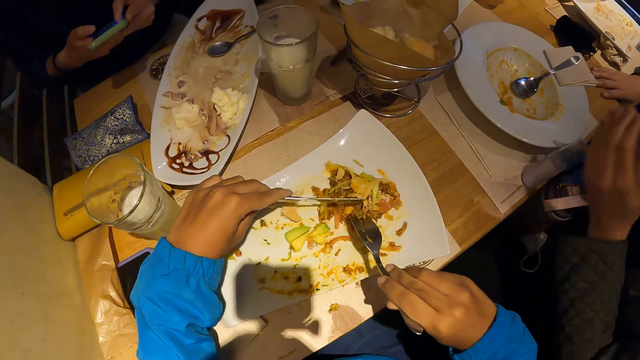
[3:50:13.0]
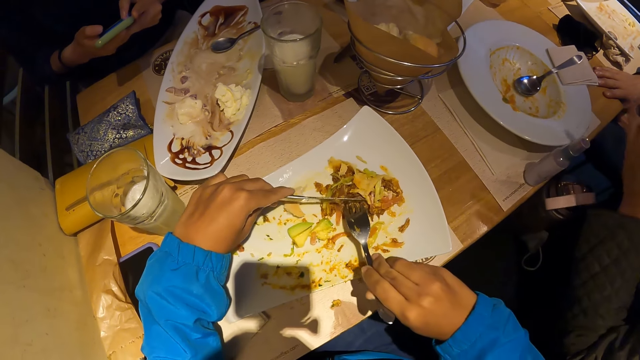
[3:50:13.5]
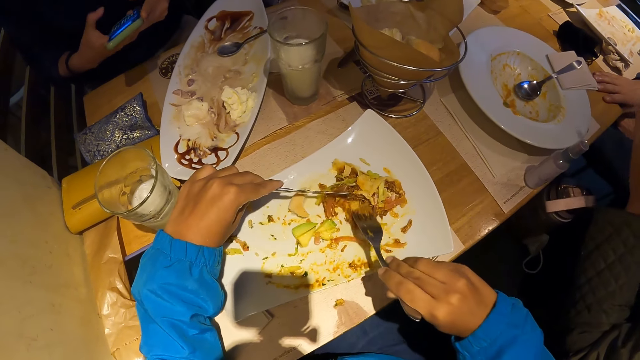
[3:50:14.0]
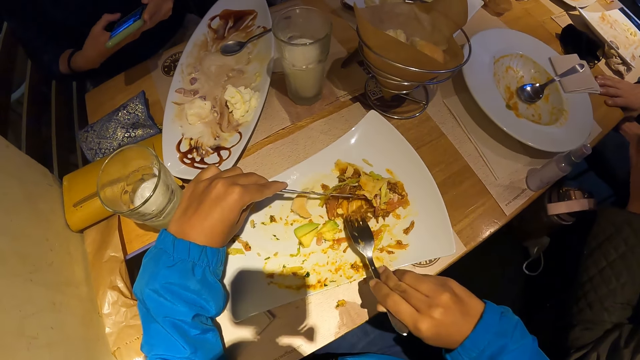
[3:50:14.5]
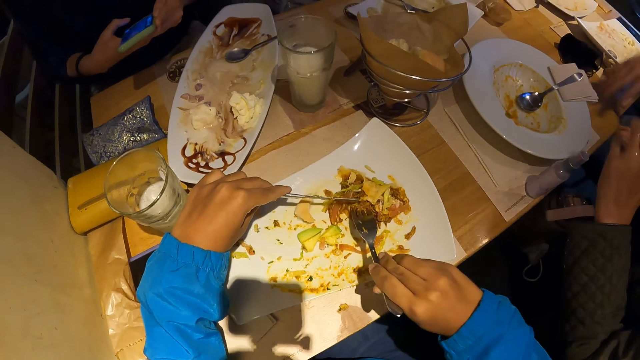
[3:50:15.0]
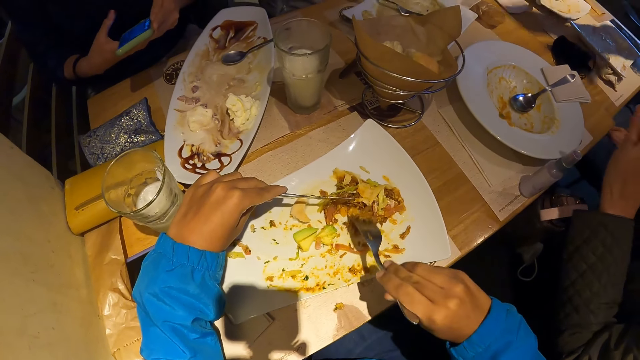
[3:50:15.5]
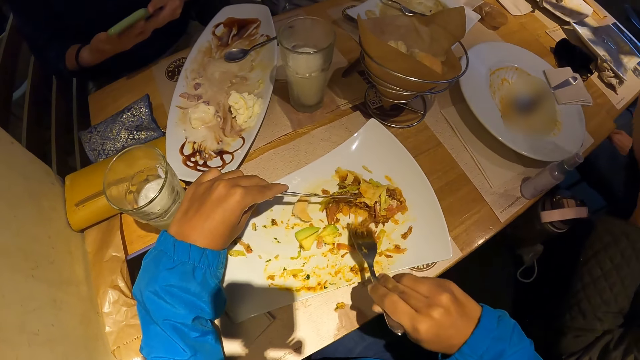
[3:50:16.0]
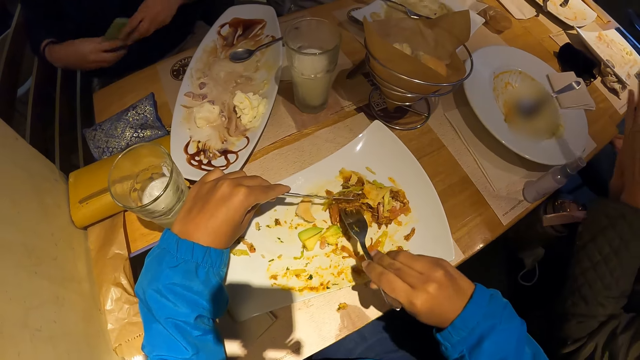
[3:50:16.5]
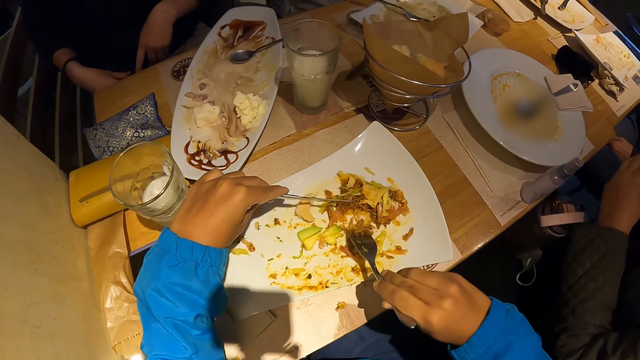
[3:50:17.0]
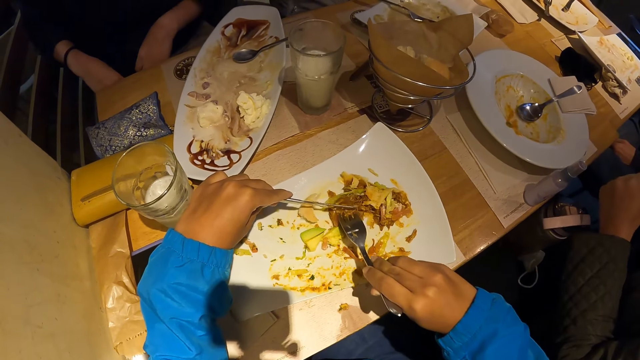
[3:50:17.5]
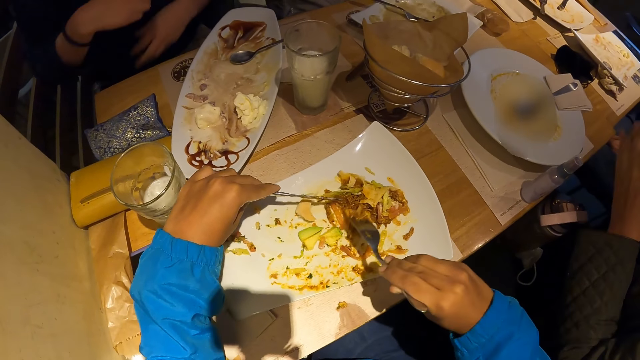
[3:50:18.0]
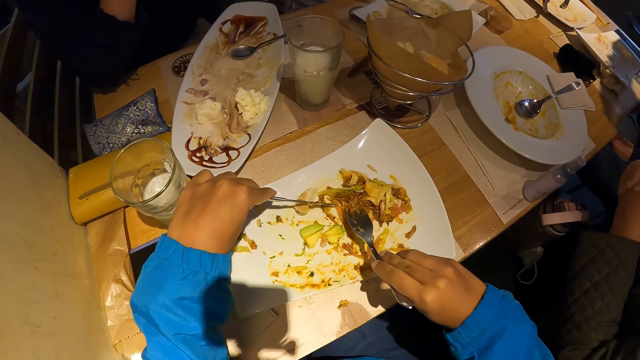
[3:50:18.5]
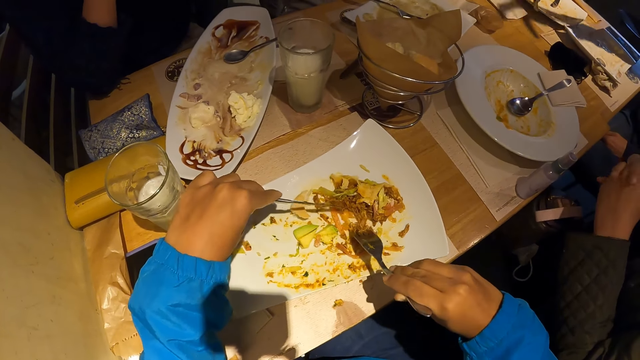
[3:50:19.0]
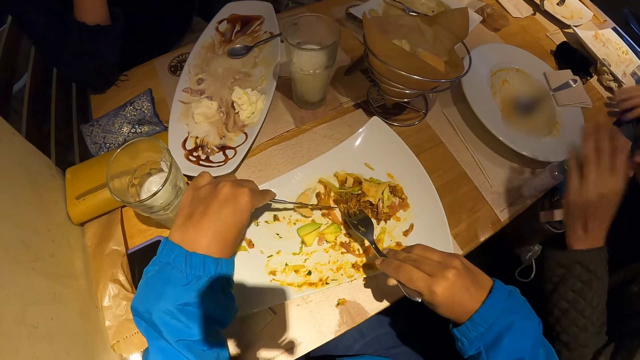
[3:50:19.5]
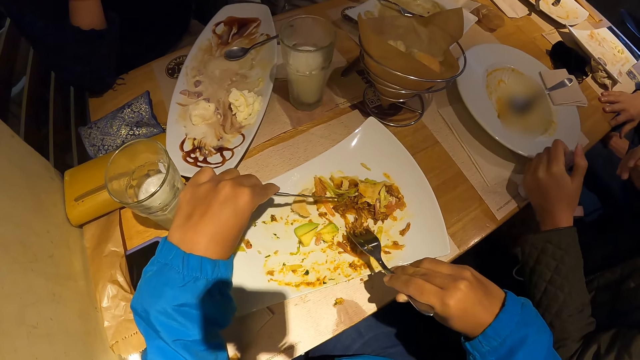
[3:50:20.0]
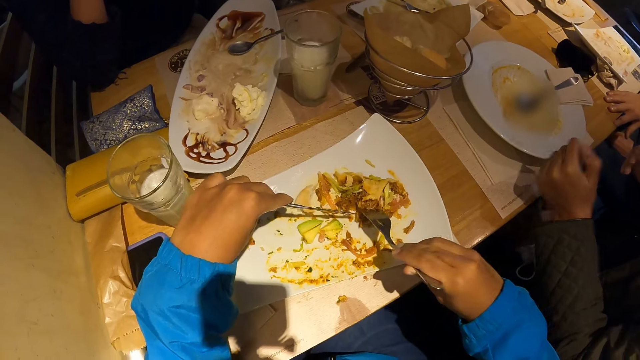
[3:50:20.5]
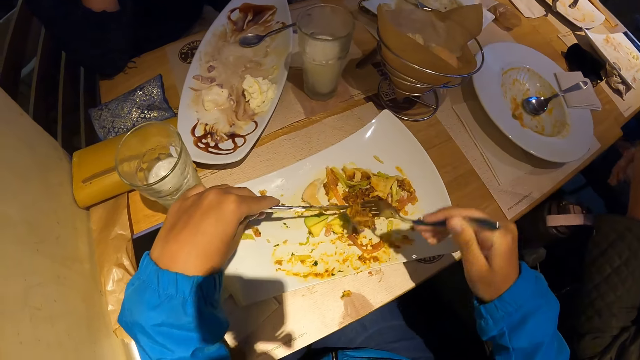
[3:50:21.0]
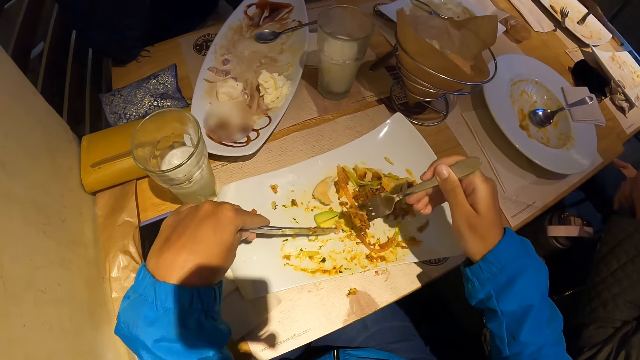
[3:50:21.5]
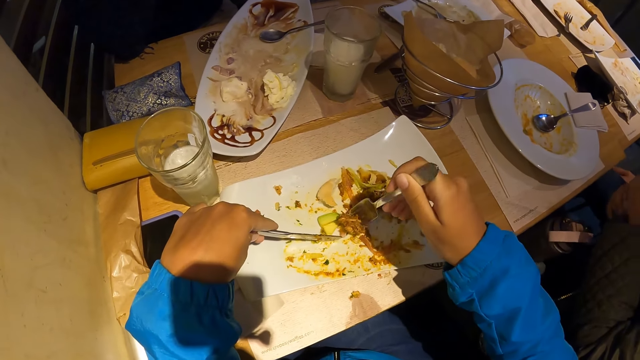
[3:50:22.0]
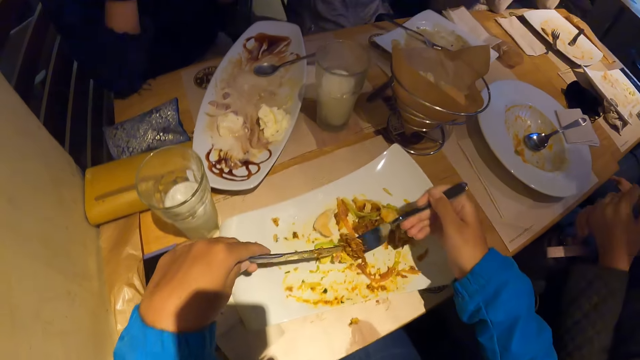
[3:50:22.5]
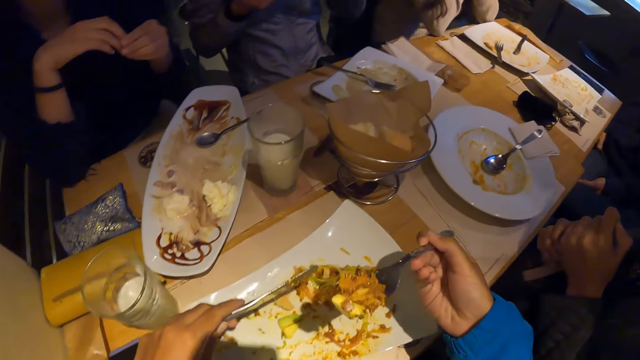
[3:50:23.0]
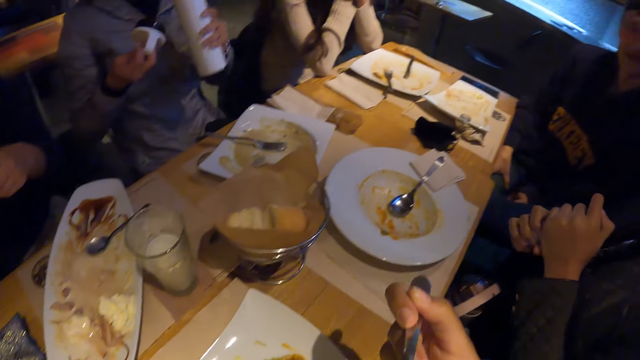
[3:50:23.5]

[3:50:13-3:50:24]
A man drops the sanitizer in his right hand on the table. The camera wearer cuts the portion of the meal in the plate with the table knife in his left hand. The man rubs his hands together. A lady rubs her hands. The camera wearer picks the cut portion of the meal from the plate with the table fork in his right hand. Another man drops the phone in his hands on his lap. The lady rubs her hands. The first man picks up the sanitizer on the table with his left hand. The camera wearer picks an avocado from the plate with the table fork in his right hand.

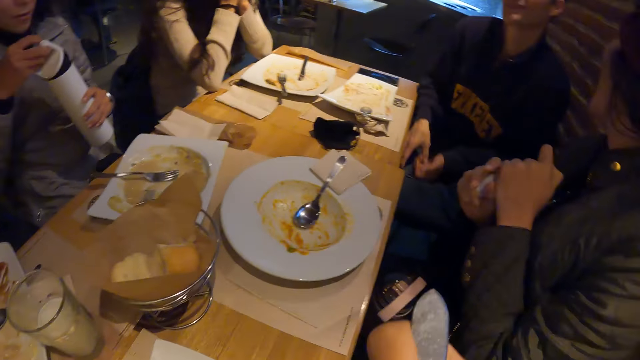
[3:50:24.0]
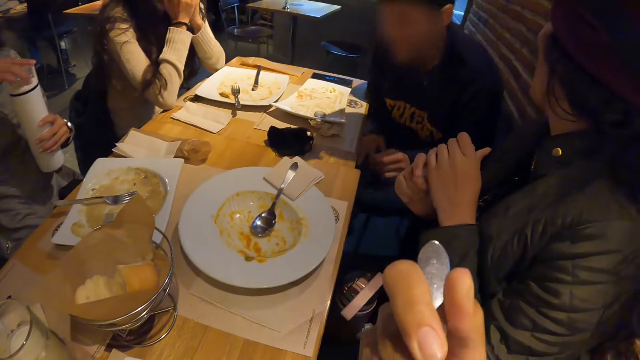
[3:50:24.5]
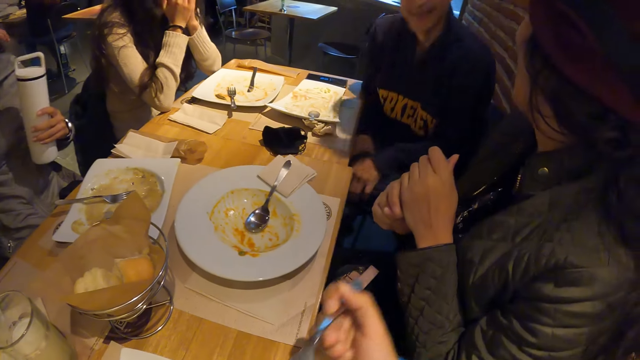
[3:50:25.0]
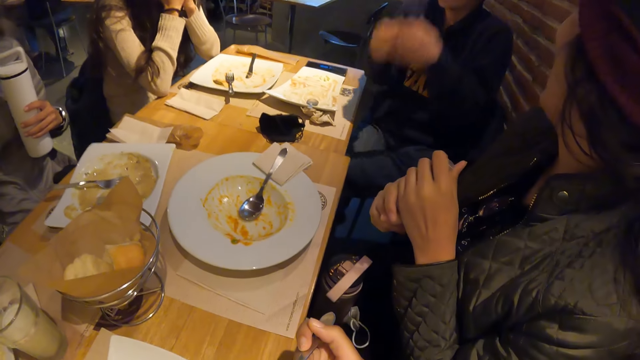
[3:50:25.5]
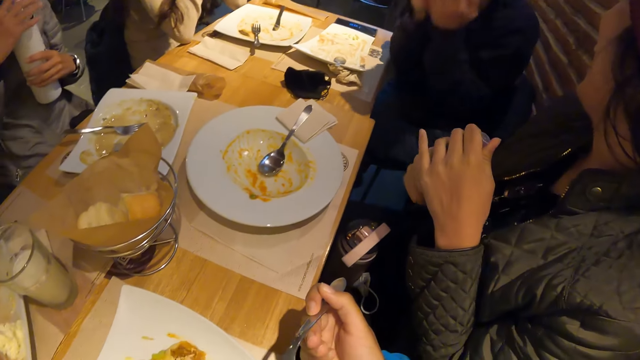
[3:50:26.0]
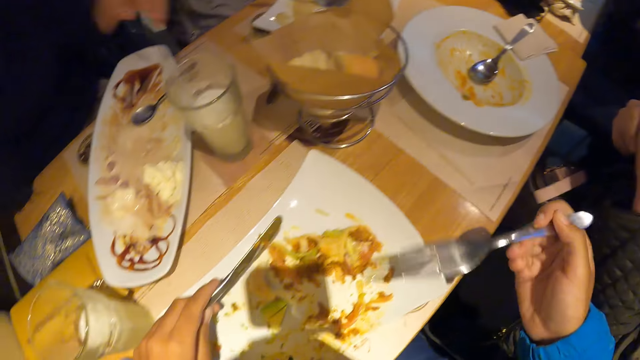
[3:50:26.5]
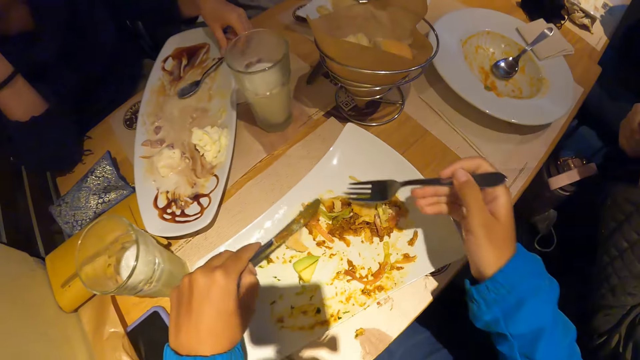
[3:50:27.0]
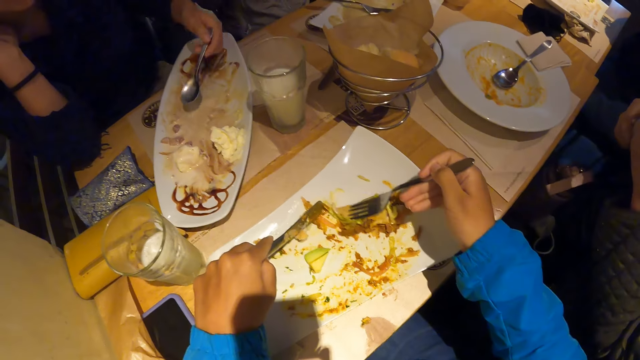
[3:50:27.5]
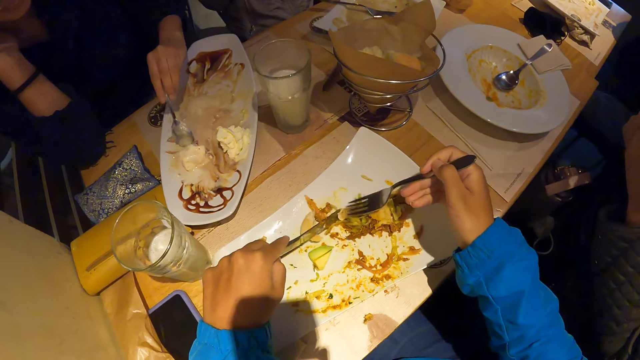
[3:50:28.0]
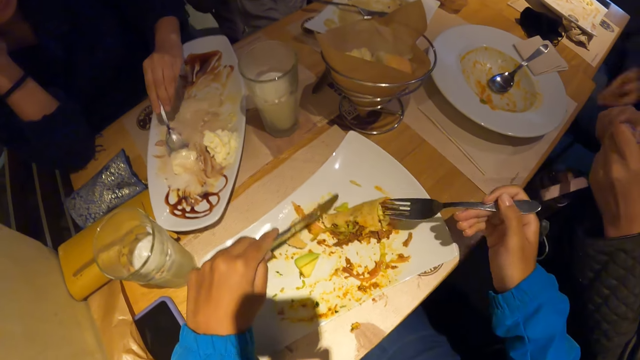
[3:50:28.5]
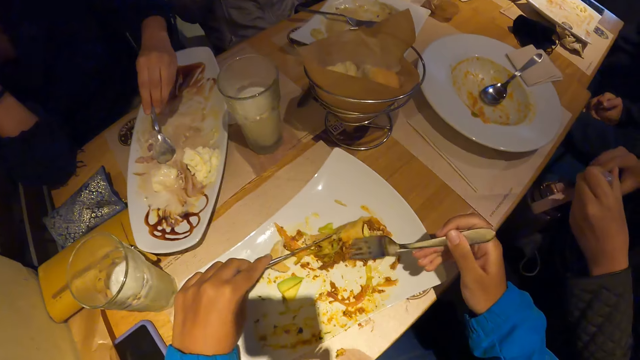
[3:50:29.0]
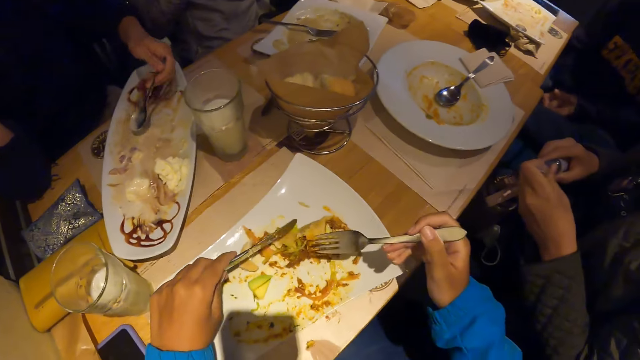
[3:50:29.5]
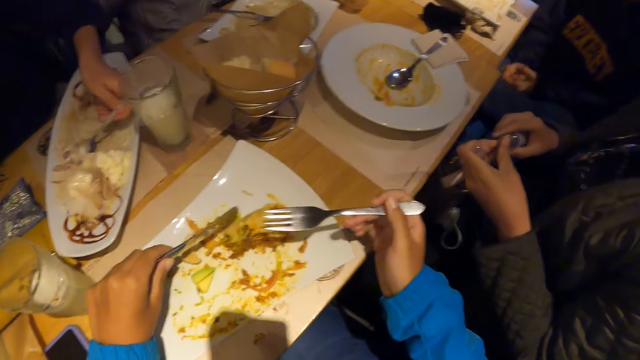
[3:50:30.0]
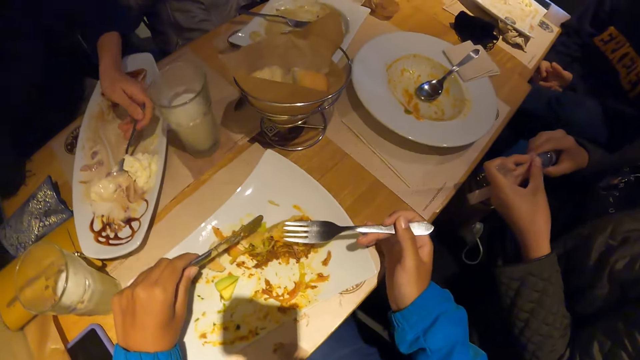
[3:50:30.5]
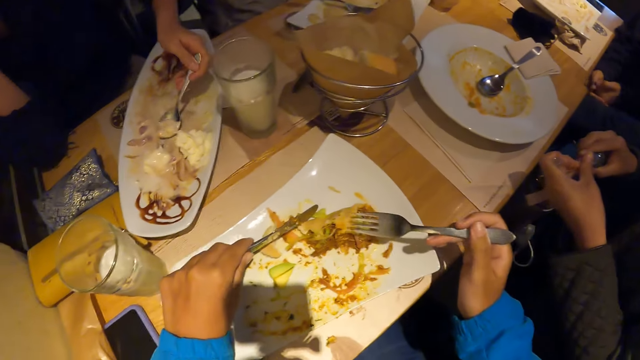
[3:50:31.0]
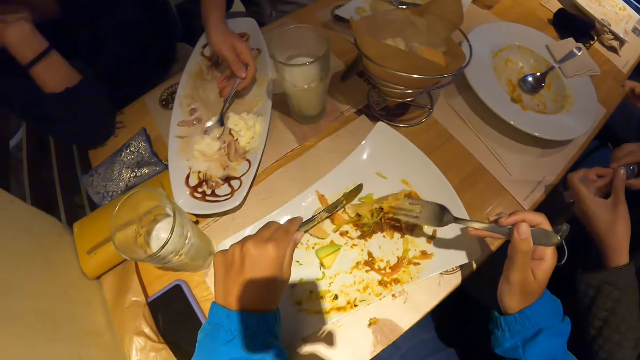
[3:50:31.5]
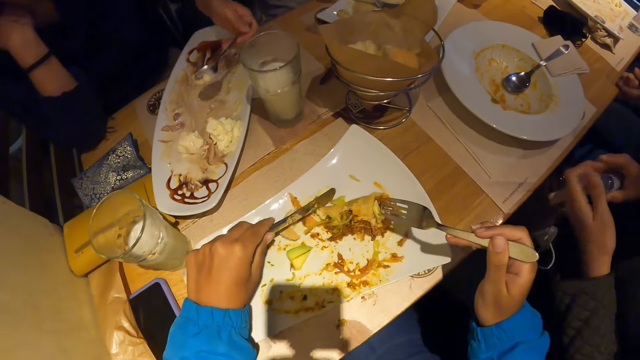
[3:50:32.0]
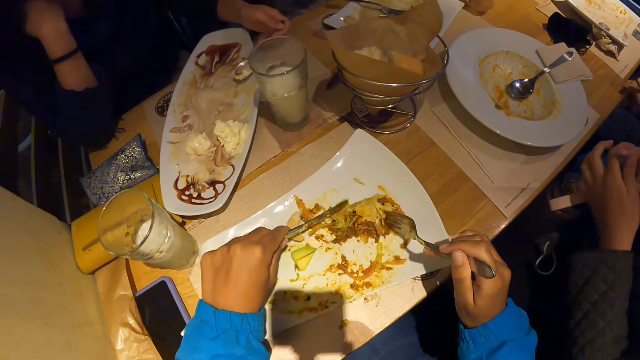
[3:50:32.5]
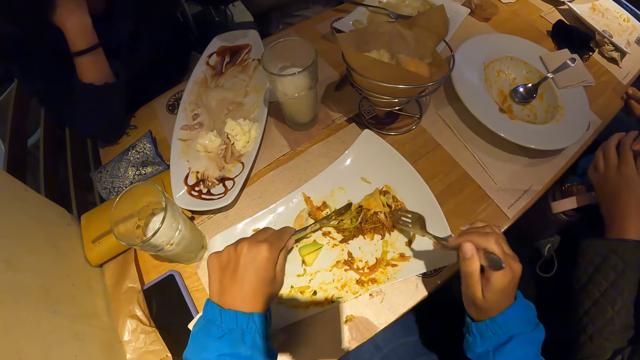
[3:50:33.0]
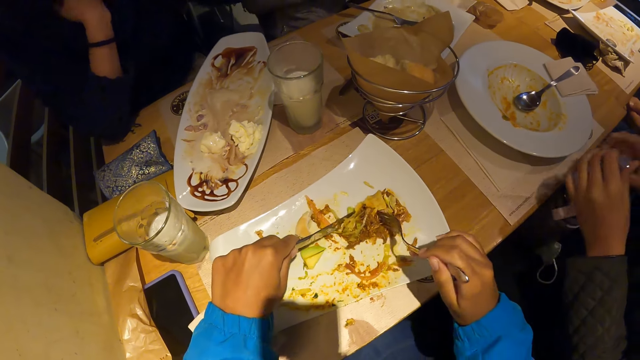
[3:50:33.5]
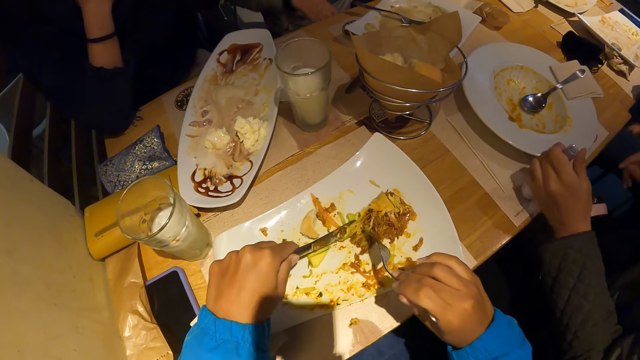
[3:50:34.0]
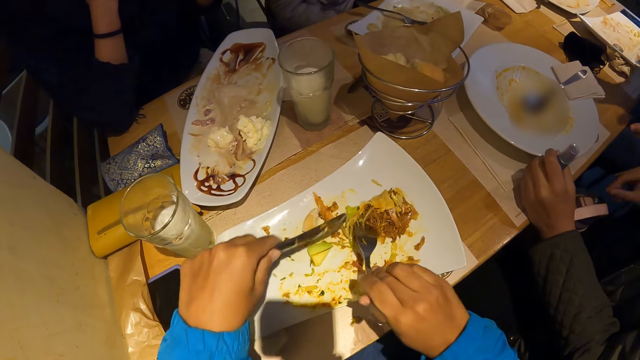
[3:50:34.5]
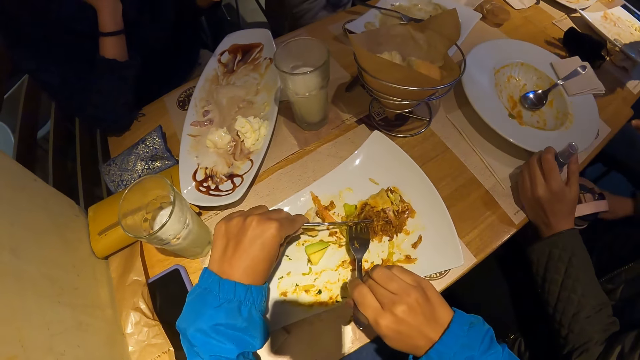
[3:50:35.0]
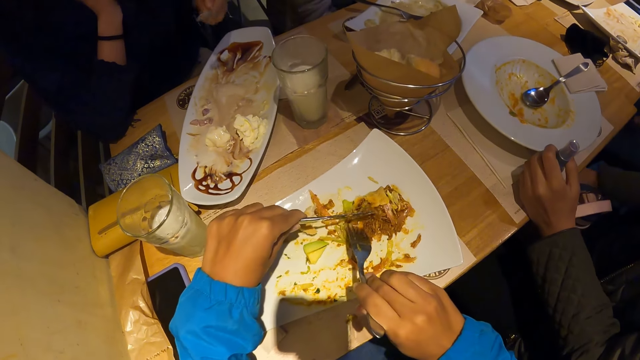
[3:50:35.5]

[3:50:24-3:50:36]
The camera wearer puts the meal with the avocado in his mouth with the table fork in his right hand. A man holds the sanitizer with his hands. Another man covers a water bottle with the lid in his right hand. A third man interacts with a lady. The third man interacts with the camera wearer and others on the table. The first man holds the water bottle with his left hand. The camera wearer scoops food from a plate. The second man picks up the spoon in the plate with his left hand. The camera wearer adjusts the meal from the plate with the table fork in his right hand. The second man packs a portion of meal from the plate with the spoon in his left hand. Another lady scoops food from the plate. The camera wearer scoops food from the plate. The first man drops the sanitizer in his left hand on the table.
